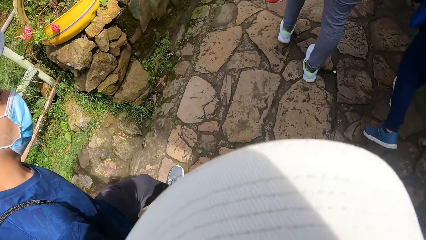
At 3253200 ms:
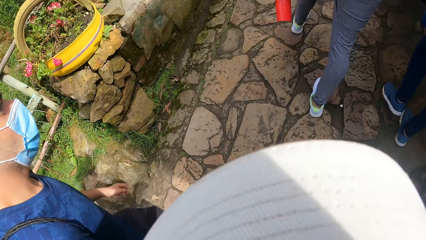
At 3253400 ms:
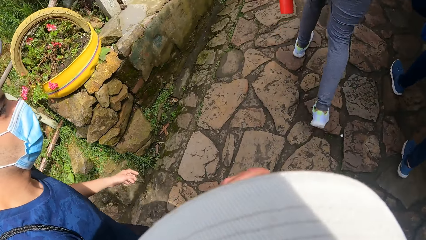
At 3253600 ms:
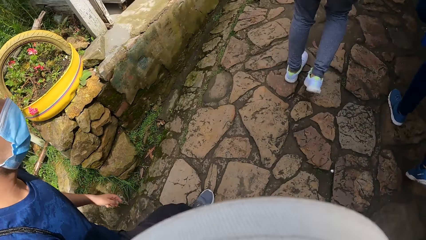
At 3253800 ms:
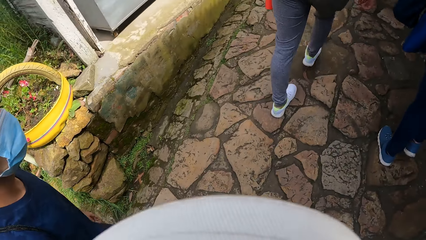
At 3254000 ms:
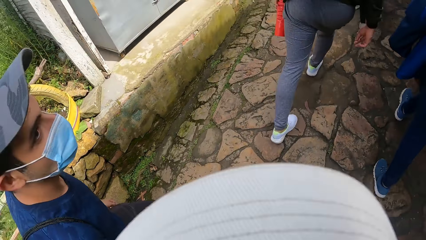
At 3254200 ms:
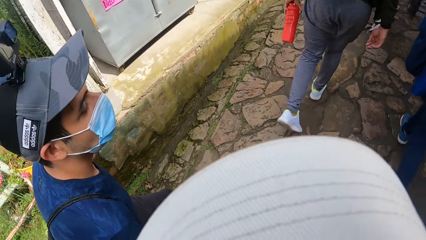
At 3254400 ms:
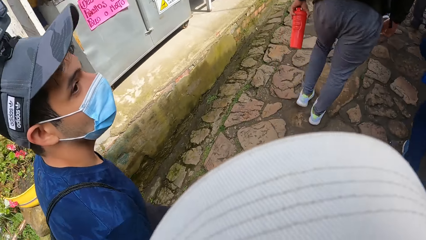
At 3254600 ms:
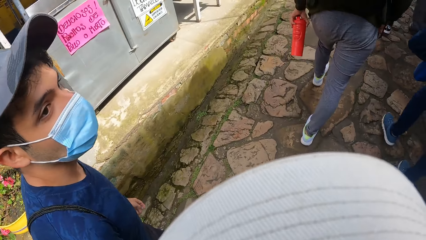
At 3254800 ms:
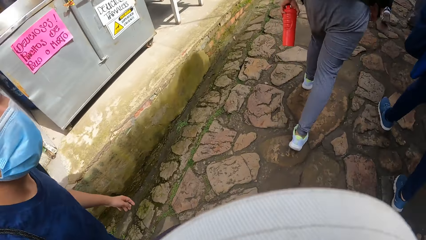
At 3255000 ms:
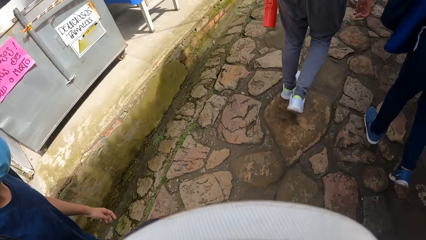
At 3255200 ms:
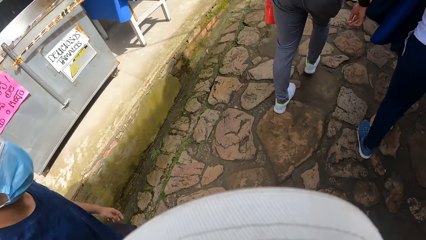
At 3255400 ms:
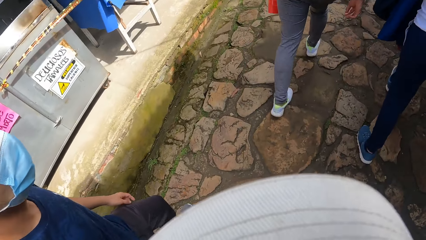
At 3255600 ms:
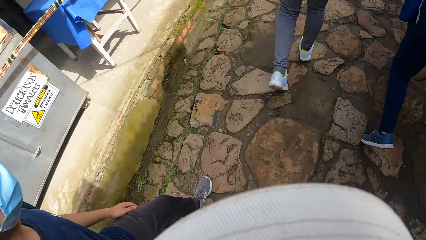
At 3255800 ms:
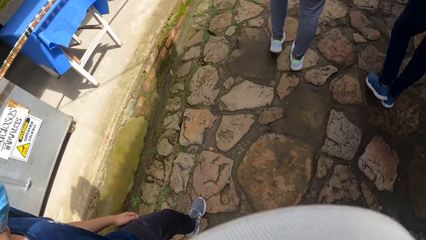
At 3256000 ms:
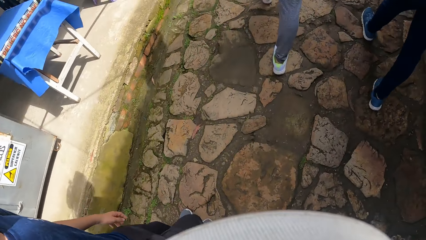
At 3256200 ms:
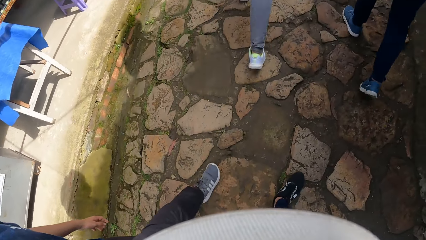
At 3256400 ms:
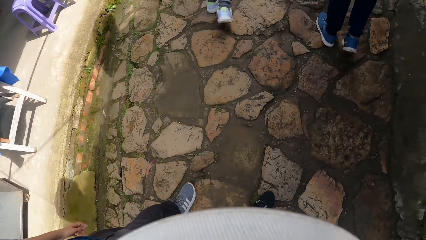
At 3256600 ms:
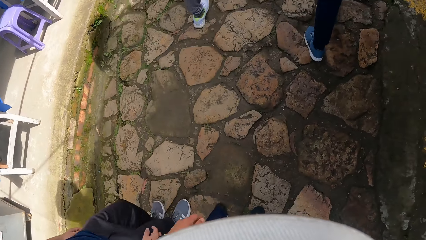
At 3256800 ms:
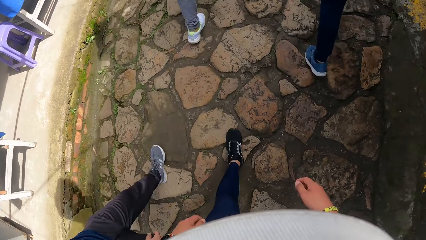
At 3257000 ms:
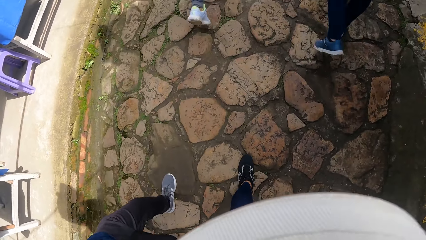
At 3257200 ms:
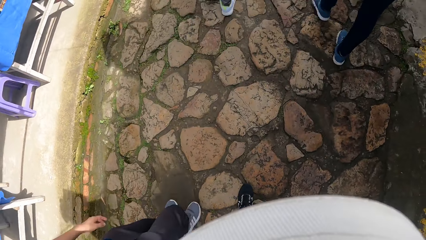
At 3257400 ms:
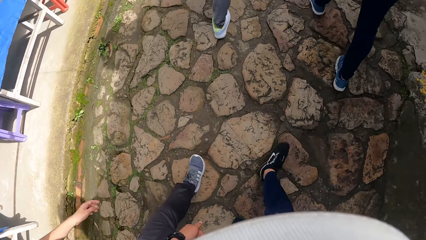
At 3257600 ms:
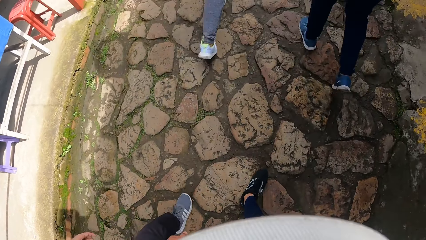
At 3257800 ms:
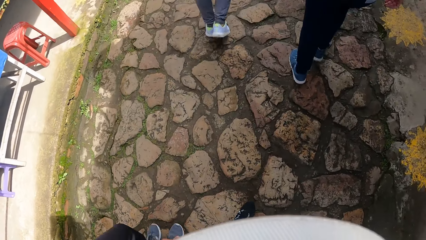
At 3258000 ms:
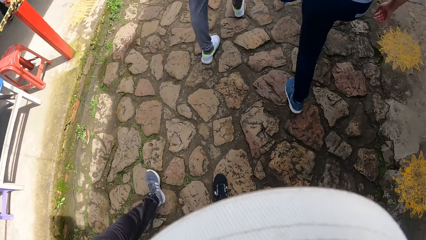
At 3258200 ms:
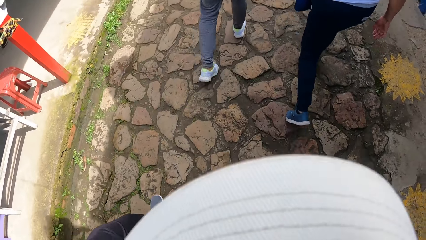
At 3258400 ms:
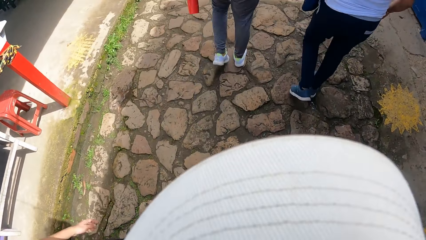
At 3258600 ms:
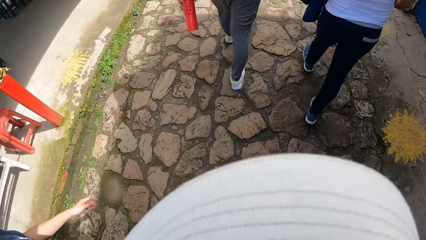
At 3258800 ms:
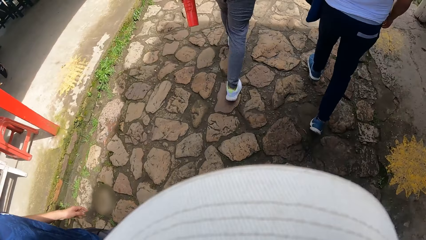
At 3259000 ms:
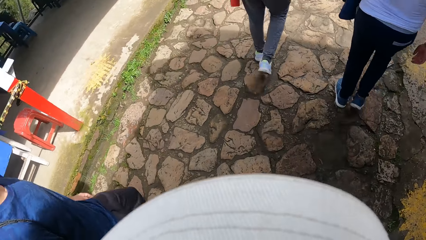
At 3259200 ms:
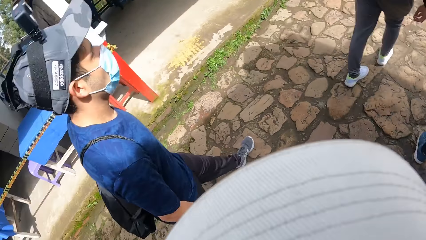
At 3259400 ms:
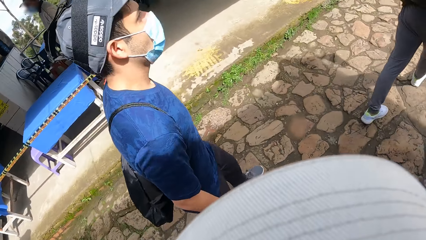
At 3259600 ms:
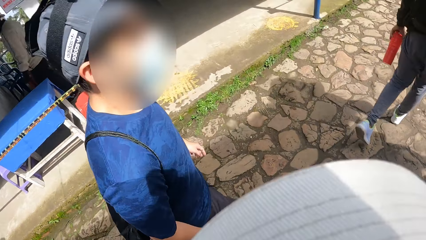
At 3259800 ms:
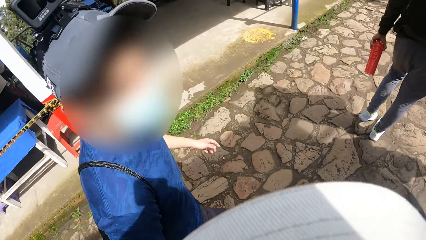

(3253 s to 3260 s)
The camera wearer converses with the man.

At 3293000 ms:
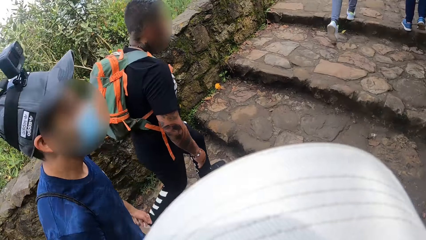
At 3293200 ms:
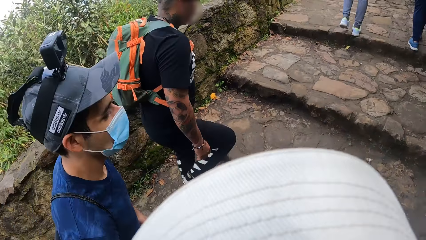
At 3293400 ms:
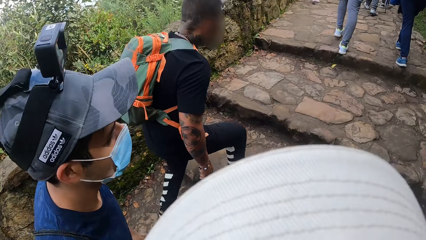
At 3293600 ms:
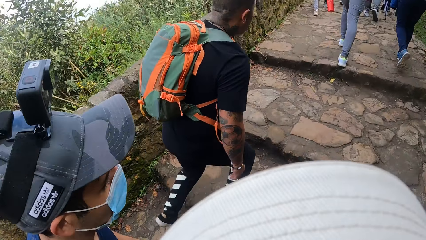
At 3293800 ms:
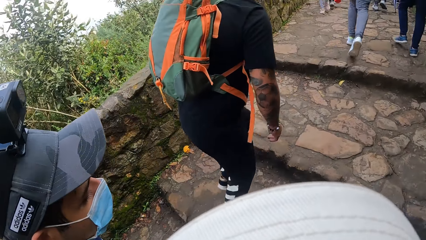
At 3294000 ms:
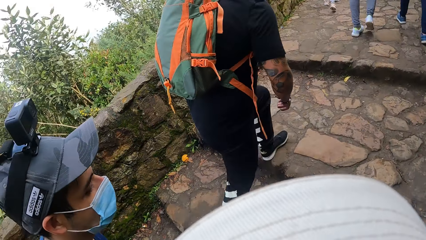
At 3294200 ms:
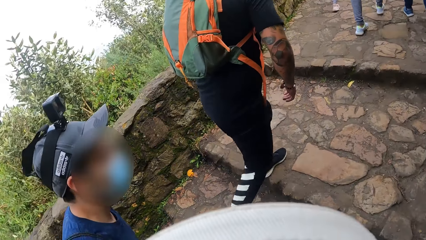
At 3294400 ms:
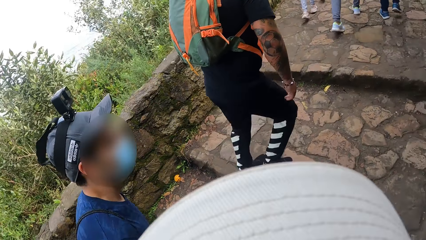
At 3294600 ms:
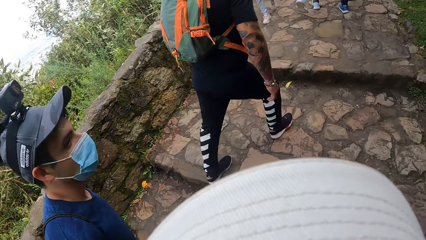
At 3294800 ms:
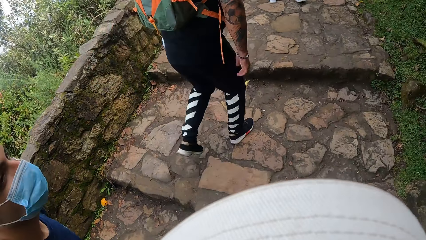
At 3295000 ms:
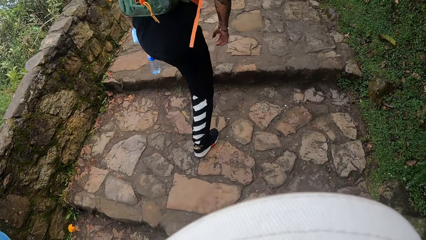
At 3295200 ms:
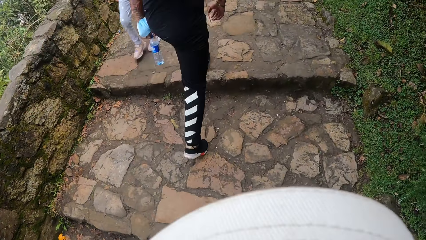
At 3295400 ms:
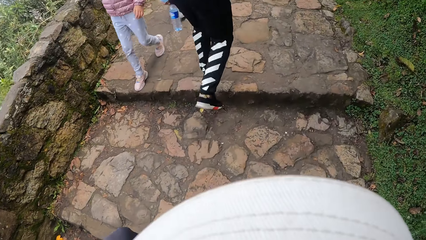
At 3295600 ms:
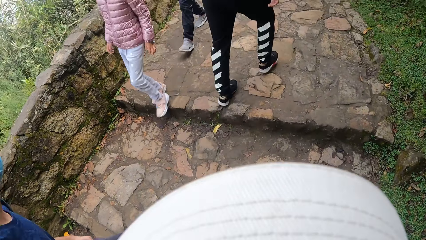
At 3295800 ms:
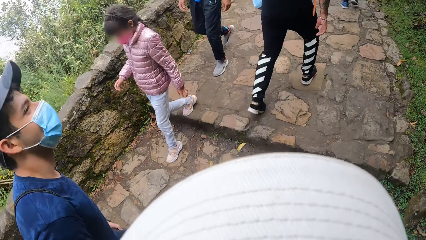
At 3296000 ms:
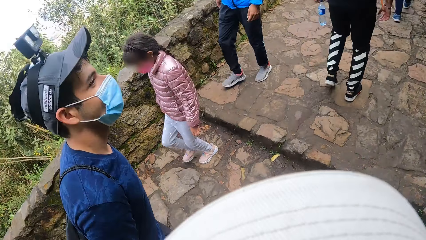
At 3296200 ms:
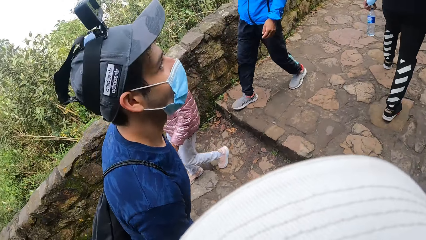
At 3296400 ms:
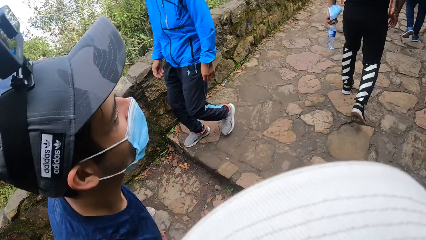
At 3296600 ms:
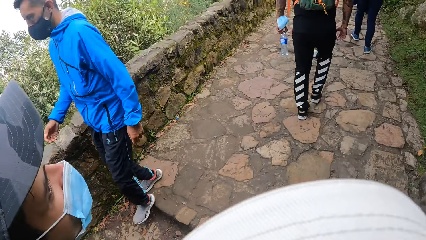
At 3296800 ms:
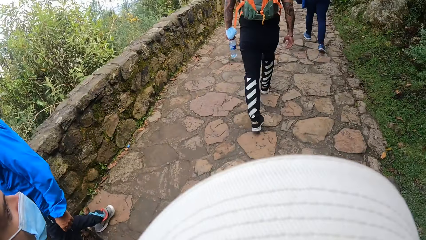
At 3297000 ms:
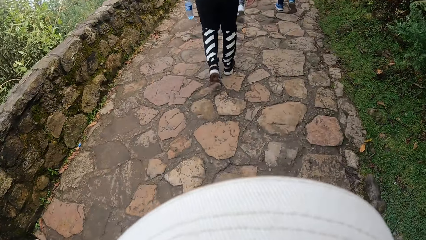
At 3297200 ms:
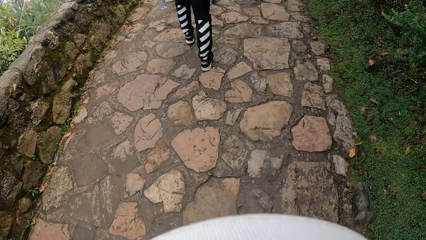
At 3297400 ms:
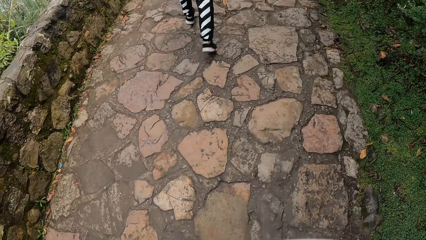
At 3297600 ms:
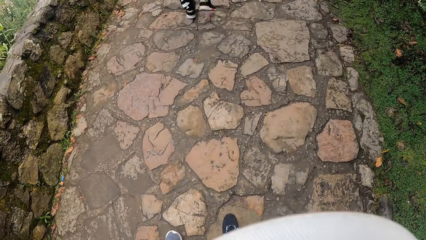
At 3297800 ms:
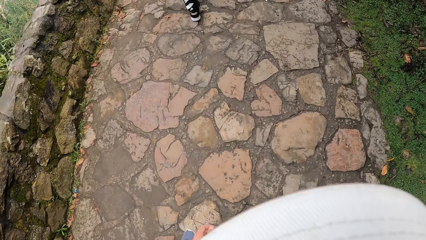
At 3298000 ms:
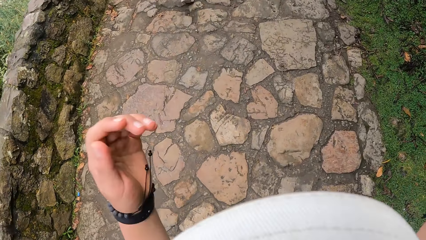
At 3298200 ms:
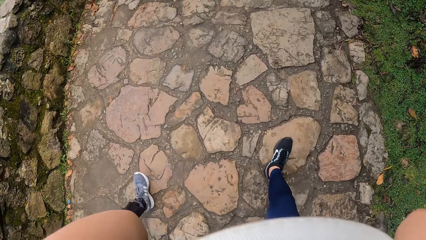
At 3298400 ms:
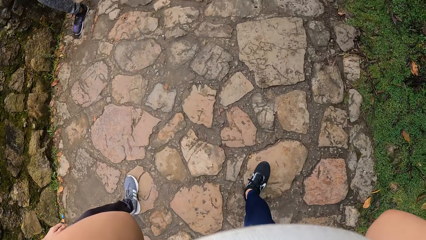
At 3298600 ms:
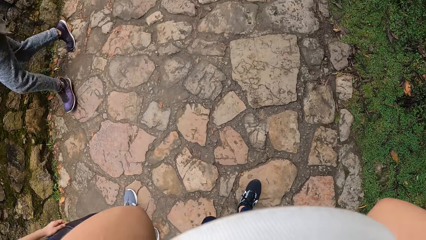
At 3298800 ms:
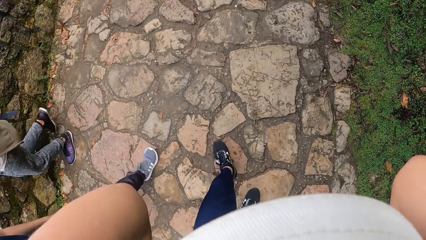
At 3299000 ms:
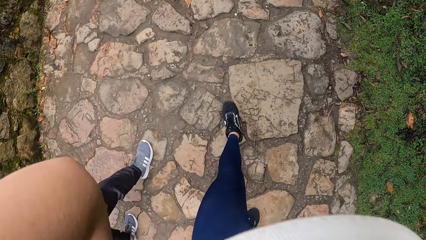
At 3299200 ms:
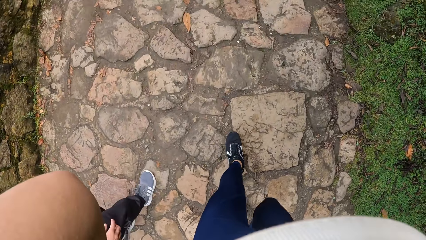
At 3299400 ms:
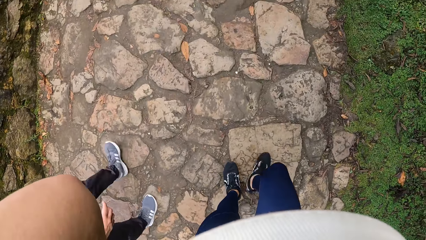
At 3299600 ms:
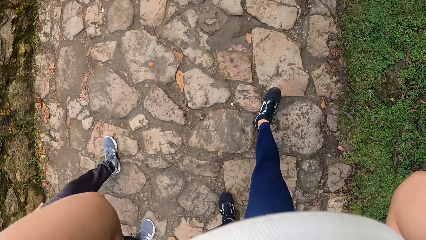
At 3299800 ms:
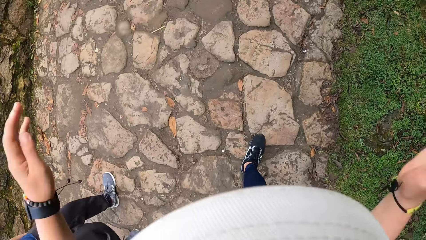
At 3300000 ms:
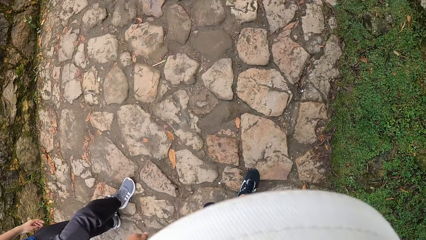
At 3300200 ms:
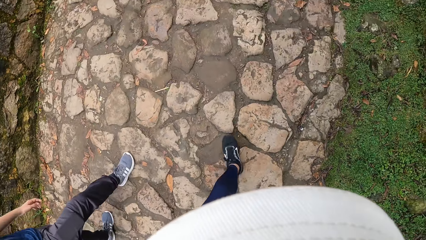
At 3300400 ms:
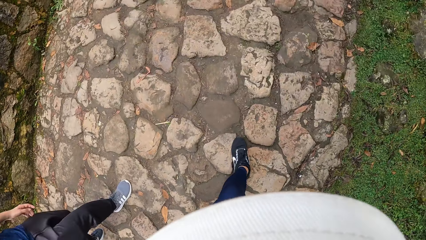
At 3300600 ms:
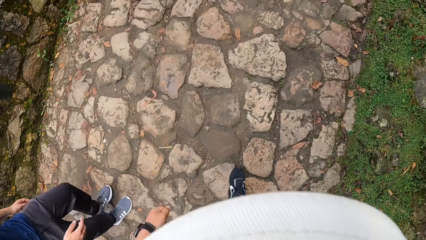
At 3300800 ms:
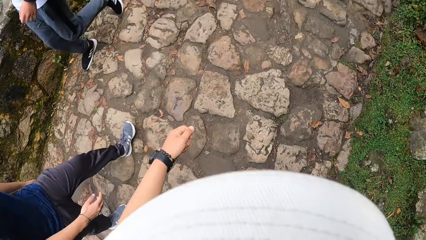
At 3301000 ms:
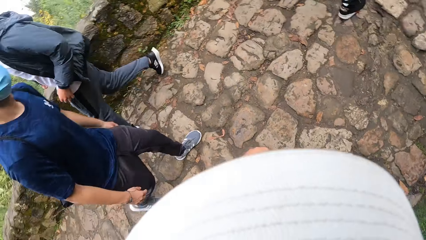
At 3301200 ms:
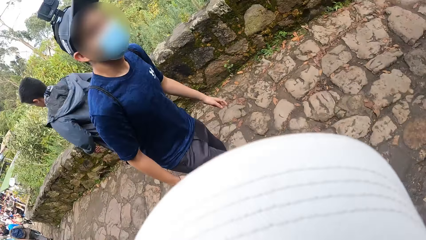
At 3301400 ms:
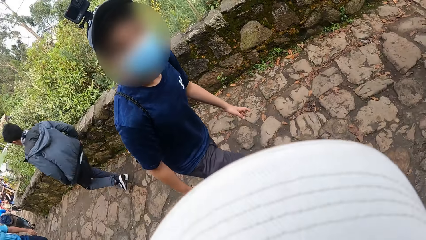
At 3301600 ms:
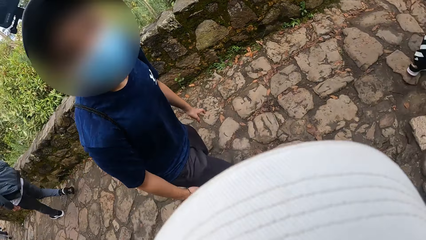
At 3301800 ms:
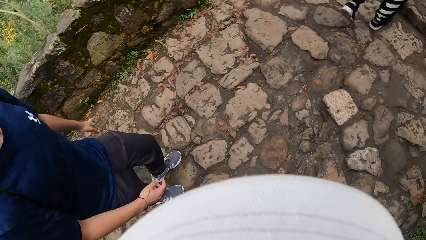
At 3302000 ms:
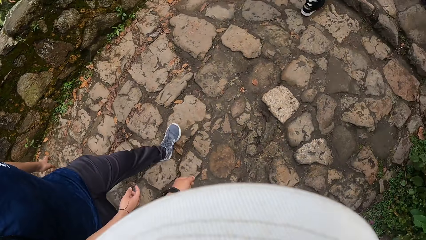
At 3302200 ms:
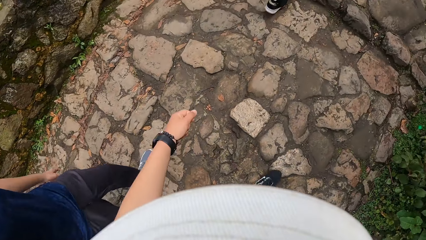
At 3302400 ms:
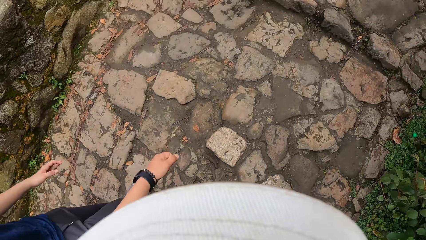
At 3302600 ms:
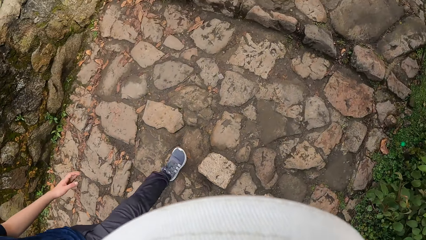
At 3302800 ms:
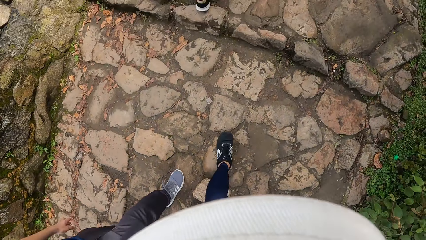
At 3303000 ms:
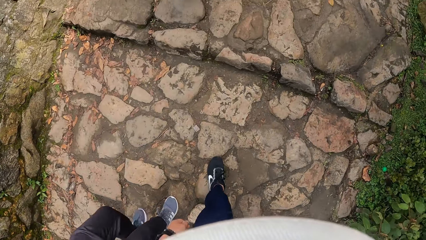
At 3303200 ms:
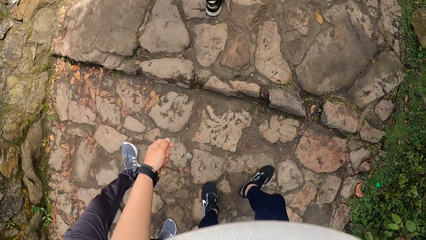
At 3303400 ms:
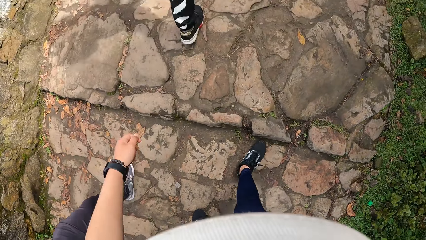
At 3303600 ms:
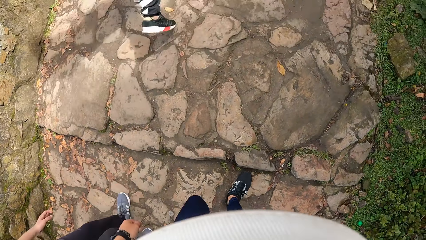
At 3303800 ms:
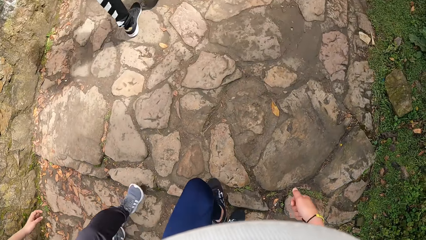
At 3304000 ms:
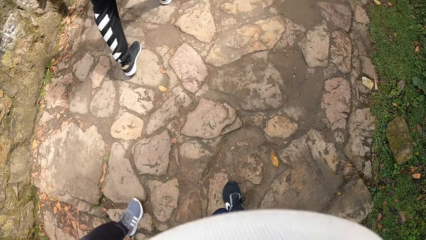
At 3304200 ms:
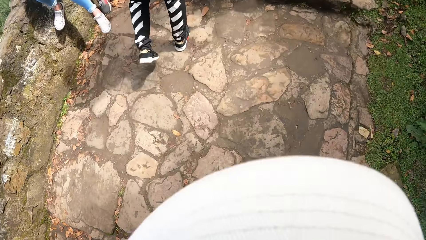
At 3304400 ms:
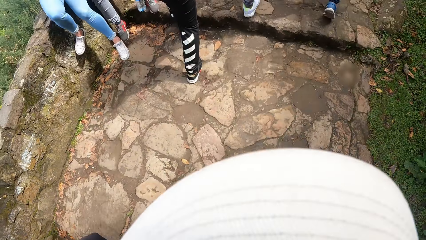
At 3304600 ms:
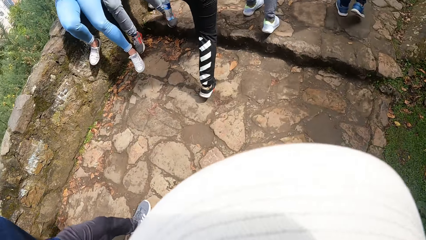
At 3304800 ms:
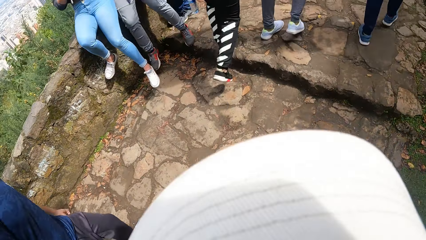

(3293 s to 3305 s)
The camera wearer and the man walk up stairs on the road. They adjust their camera with both hands.
